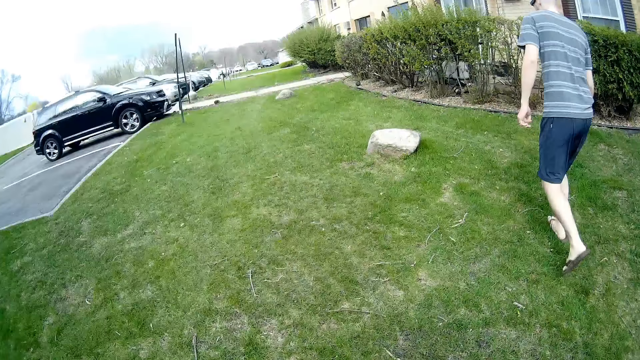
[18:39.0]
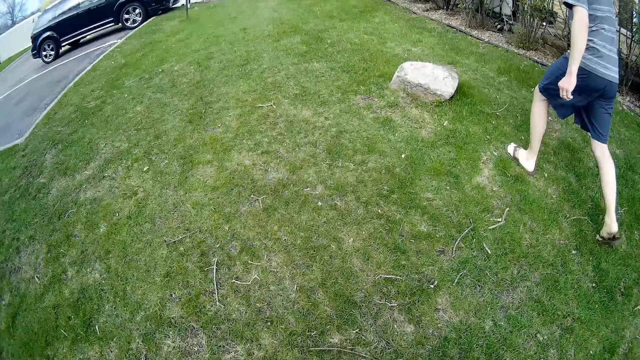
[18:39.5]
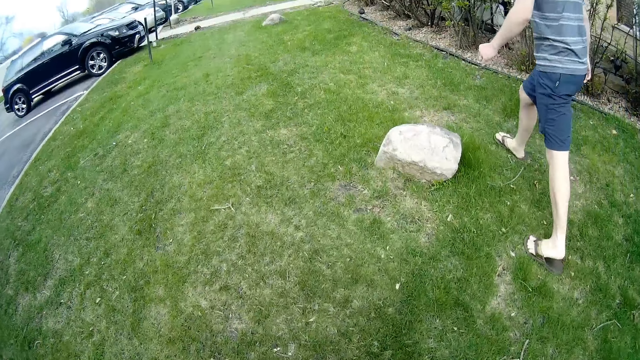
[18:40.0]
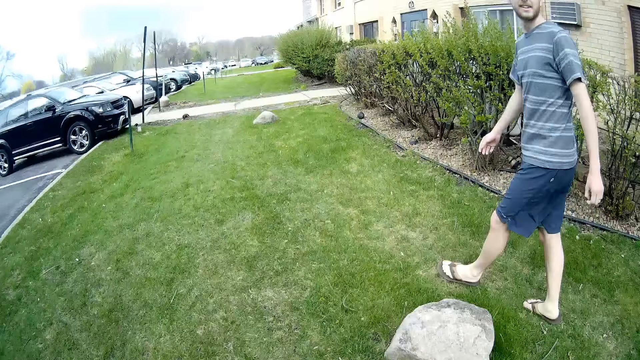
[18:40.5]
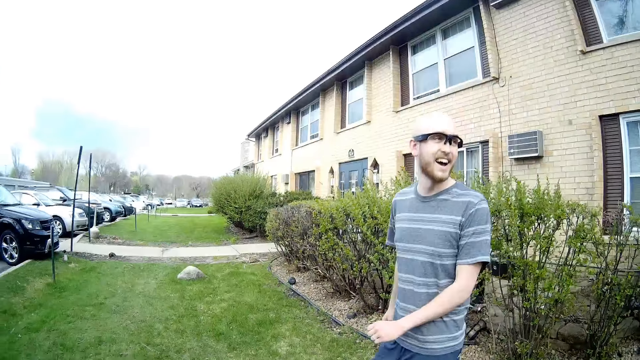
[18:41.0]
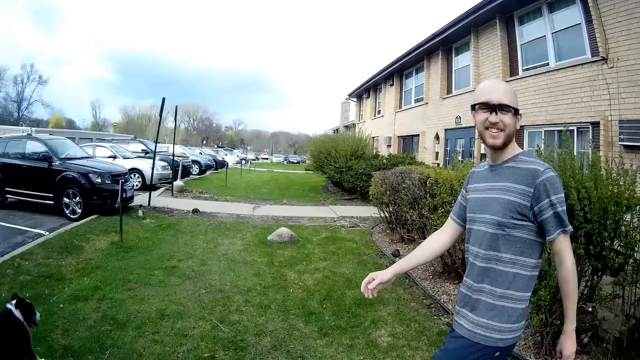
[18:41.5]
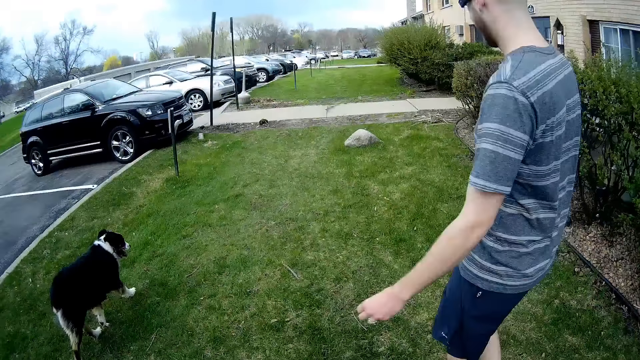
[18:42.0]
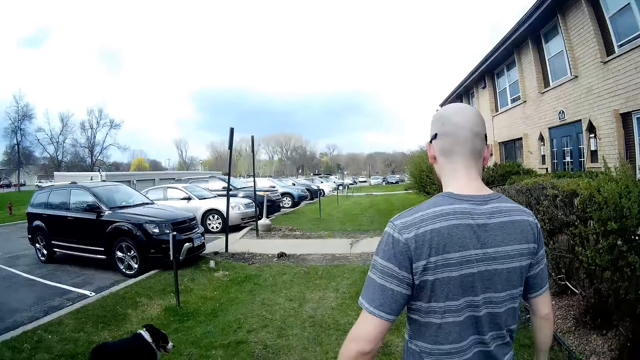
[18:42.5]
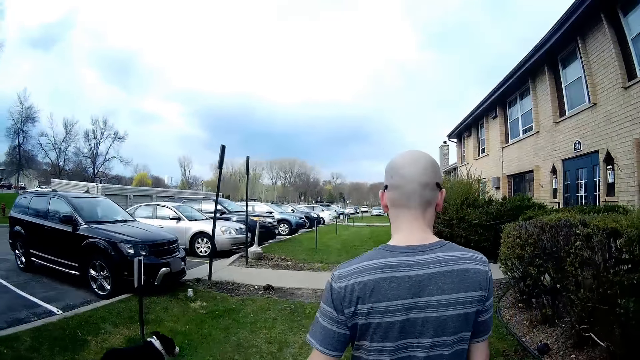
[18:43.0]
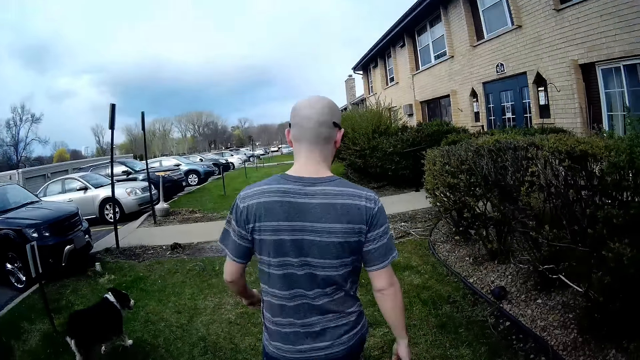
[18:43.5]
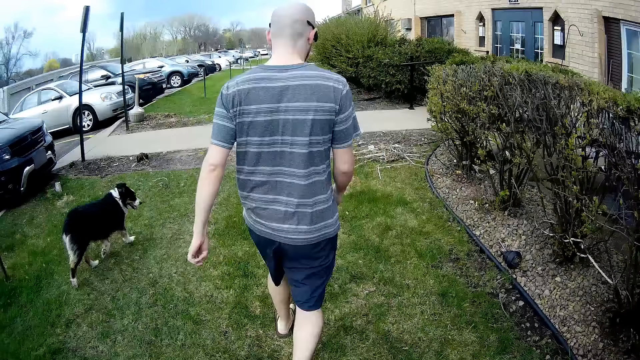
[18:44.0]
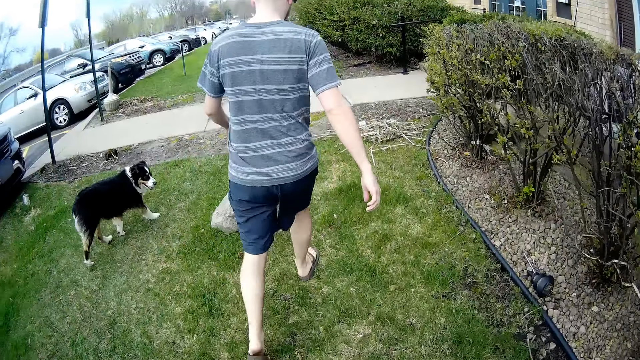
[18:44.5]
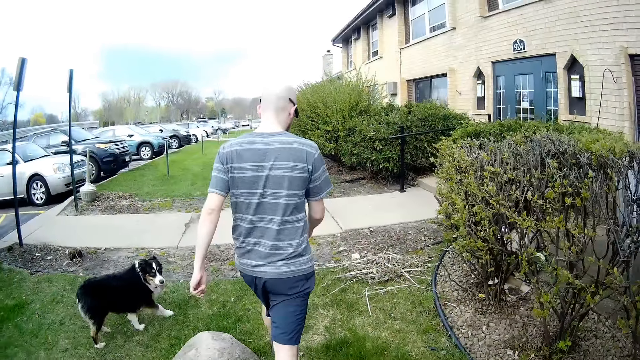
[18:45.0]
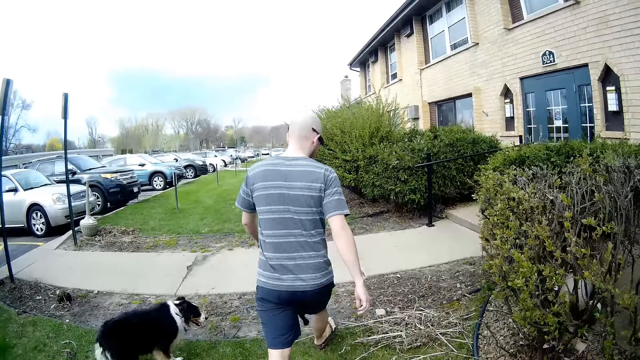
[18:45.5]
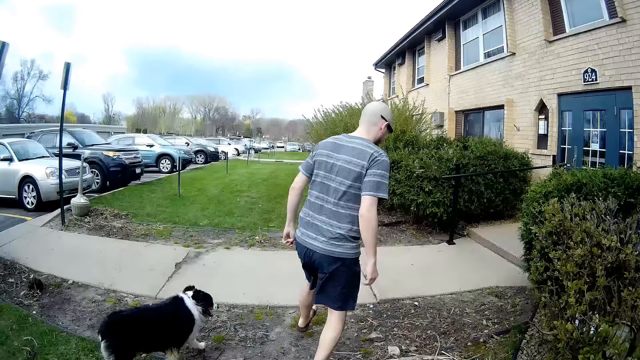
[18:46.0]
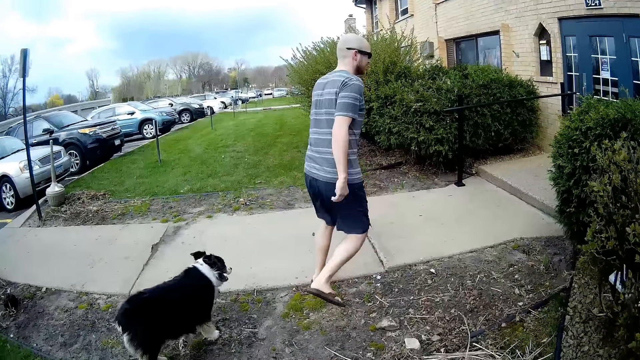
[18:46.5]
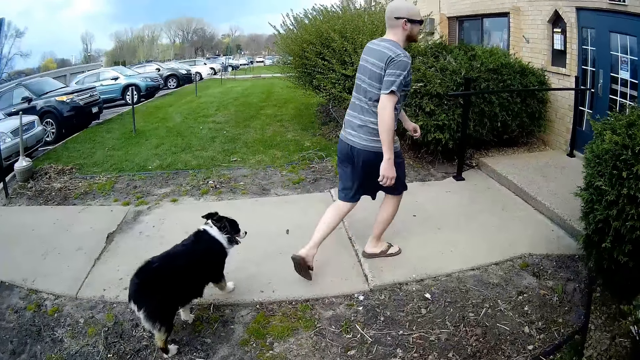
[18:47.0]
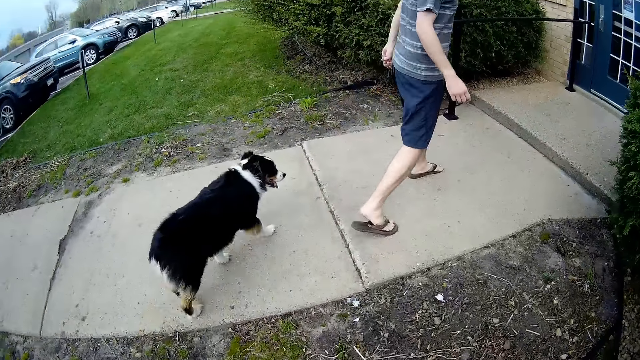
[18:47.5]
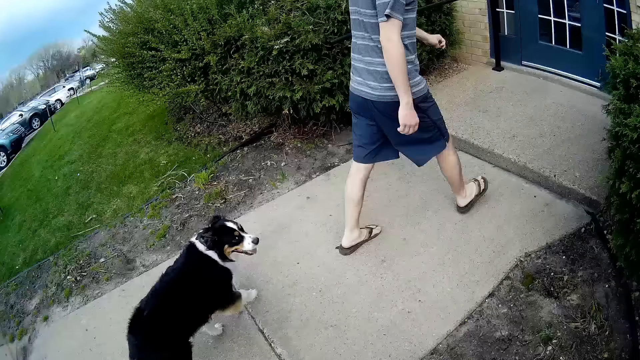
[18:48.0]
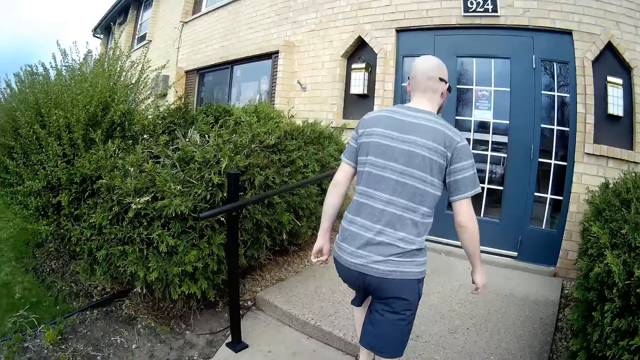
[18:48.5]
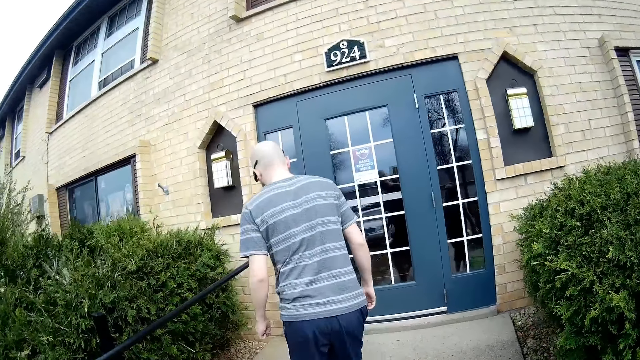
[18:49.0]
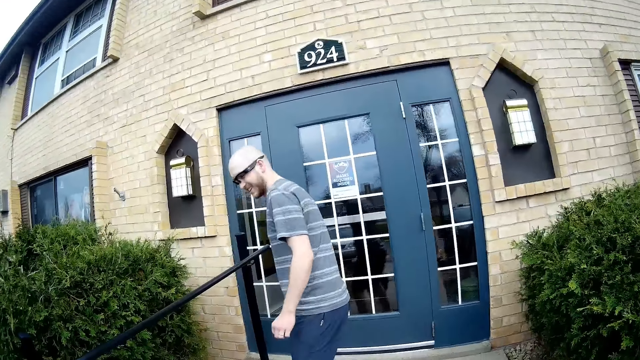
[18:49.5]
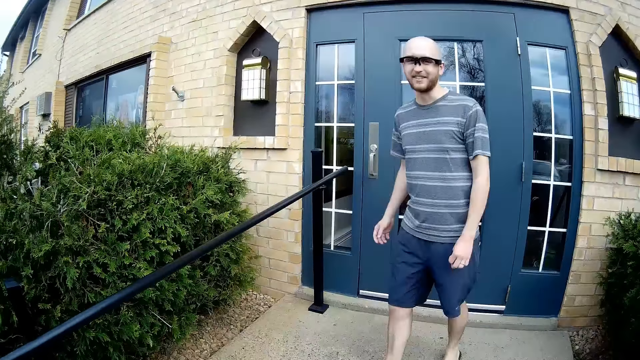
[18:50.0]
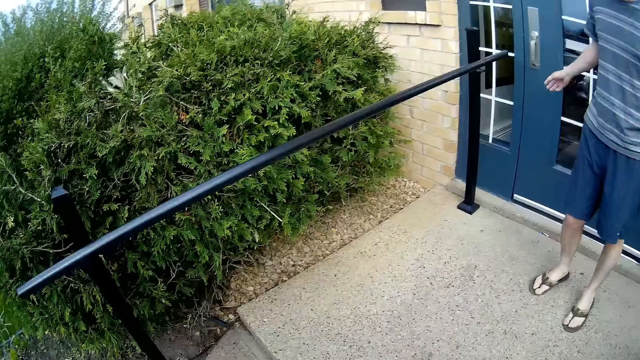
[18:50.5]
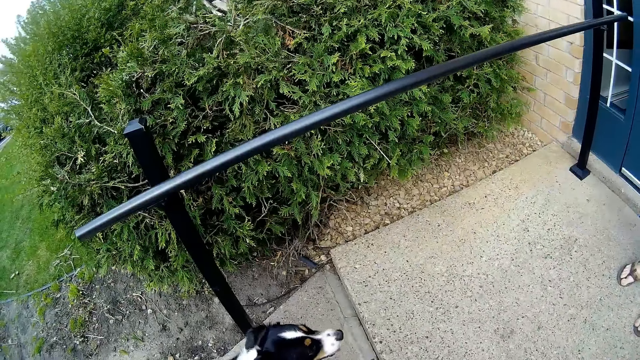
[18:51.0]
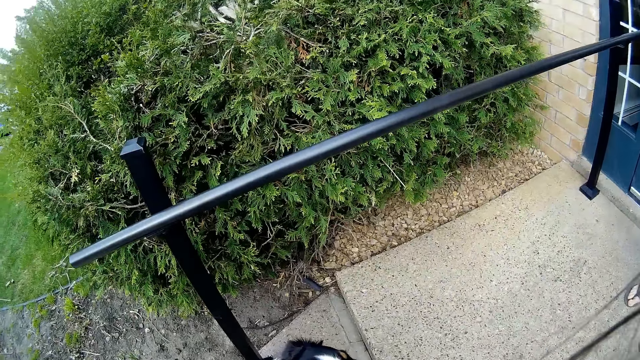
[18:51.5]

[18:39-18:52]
The camera wearer walks. A dog walks in front of the camera wearer. The camera wearer talks. They walk and laugh.

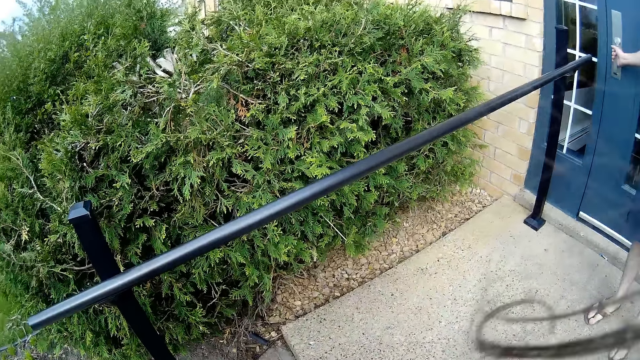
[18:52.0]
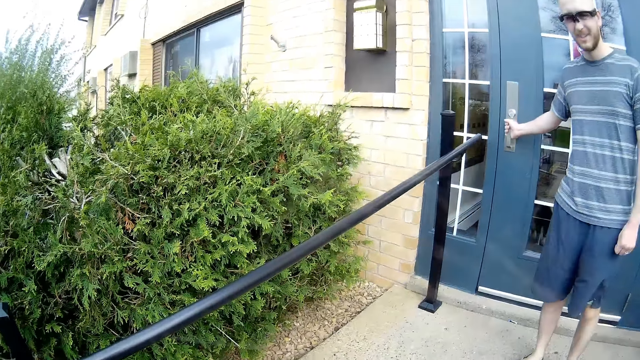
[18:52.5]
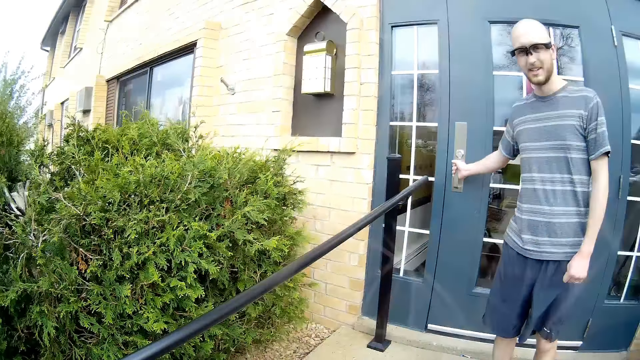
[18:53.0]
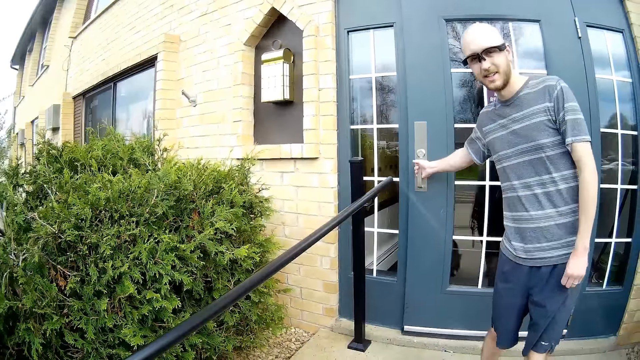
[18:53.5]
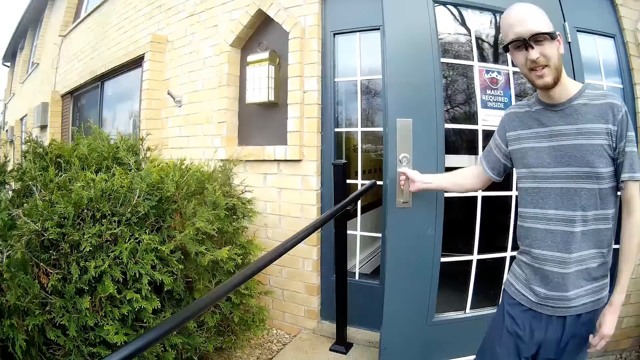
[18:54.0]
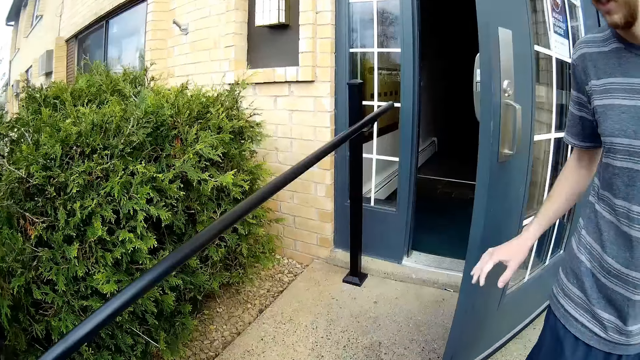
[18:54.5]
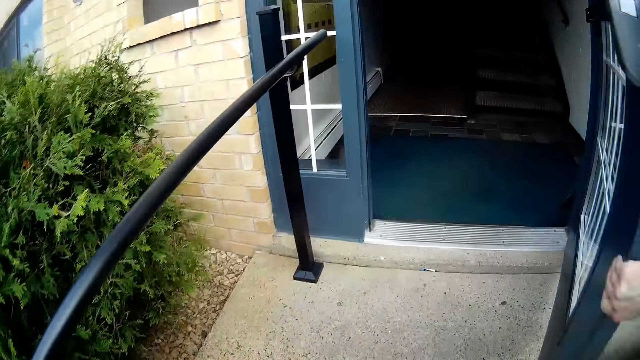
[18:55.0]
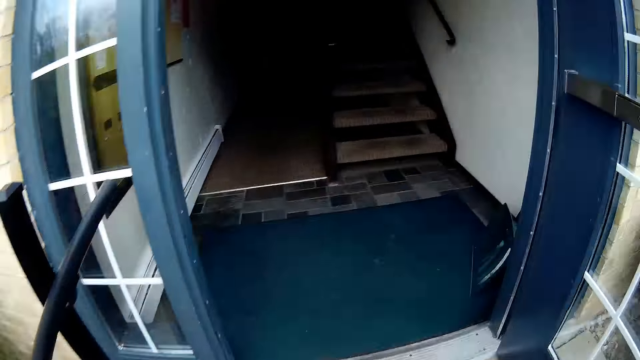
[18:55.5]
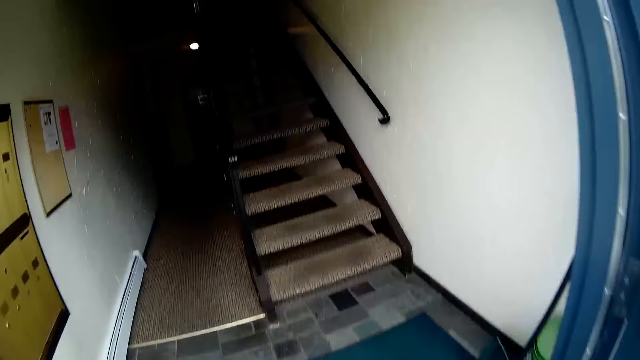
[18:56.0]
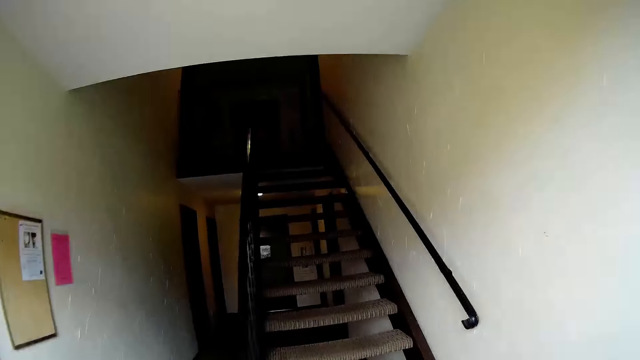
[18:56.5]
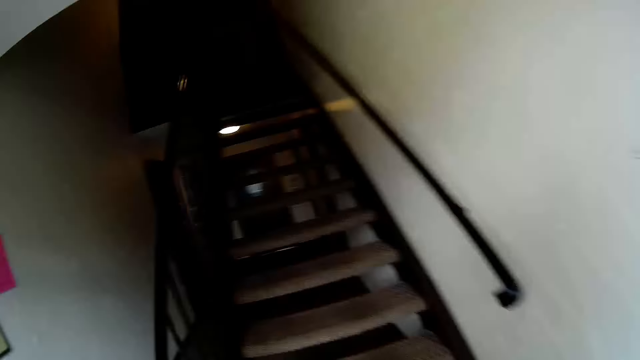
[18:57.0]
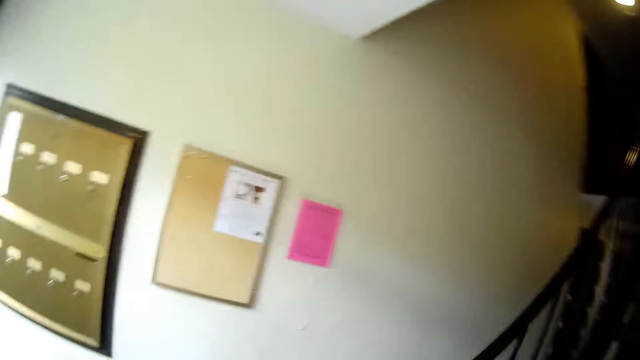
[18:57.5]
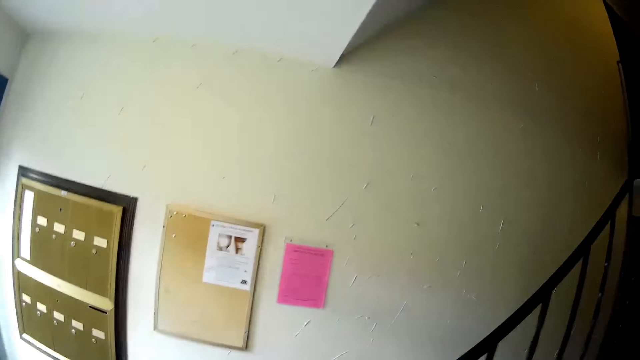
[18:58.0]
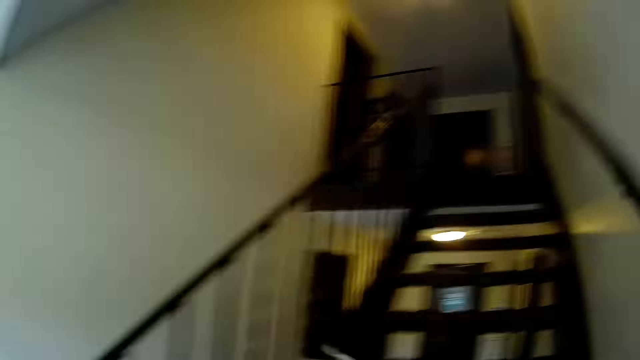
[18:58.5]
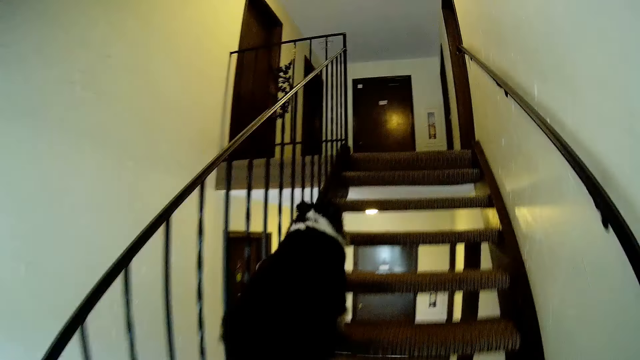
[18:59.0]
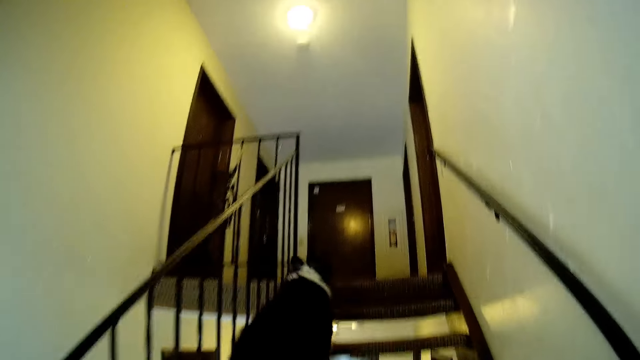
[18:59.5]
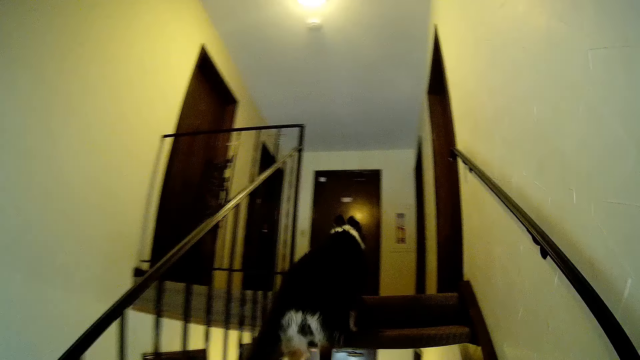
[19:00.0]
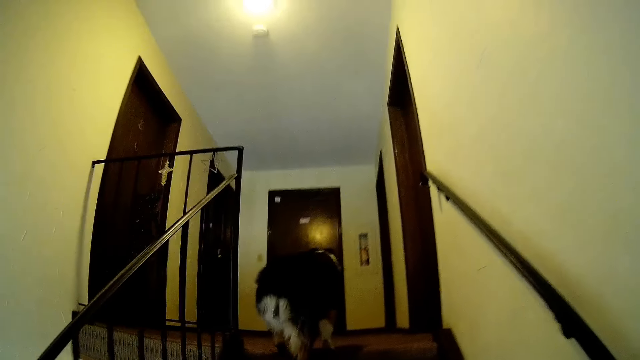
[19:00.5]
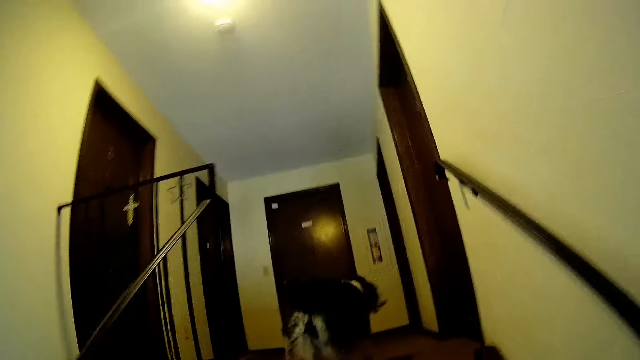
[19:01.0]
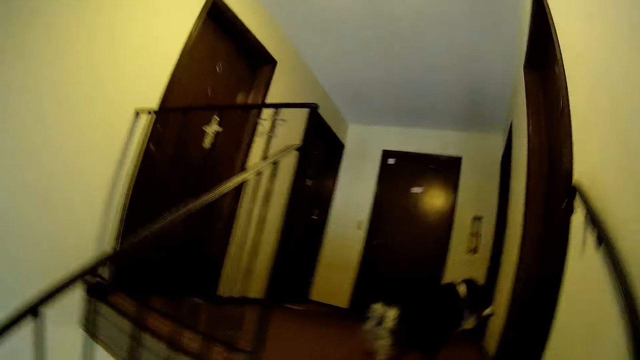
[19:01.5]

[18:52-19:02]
The camera wearer talks. He opens a door to the apartment with his right hand. He walks. He climbs a staircase. The dog runs through the staircase.
